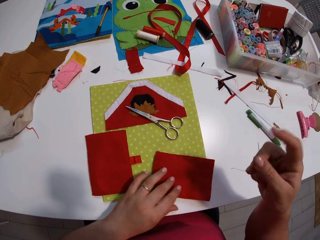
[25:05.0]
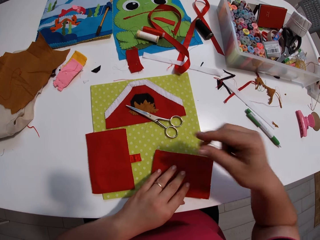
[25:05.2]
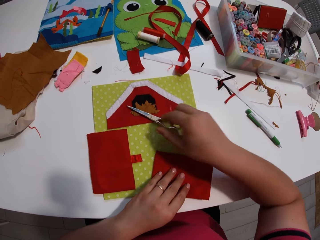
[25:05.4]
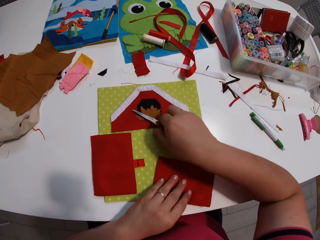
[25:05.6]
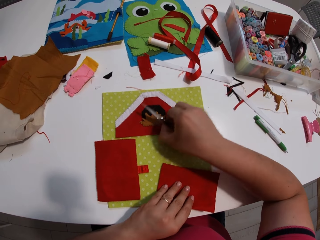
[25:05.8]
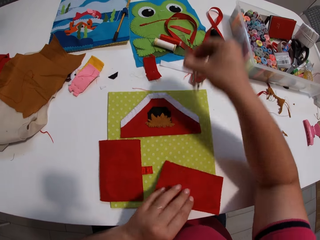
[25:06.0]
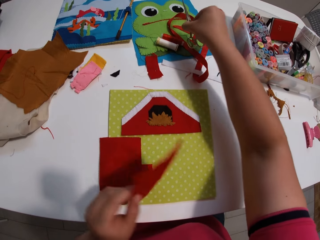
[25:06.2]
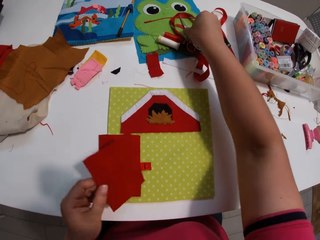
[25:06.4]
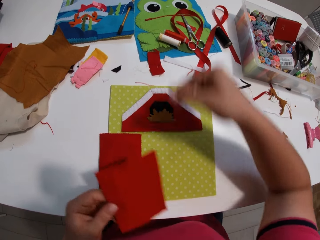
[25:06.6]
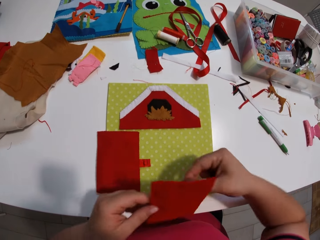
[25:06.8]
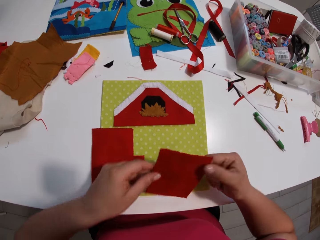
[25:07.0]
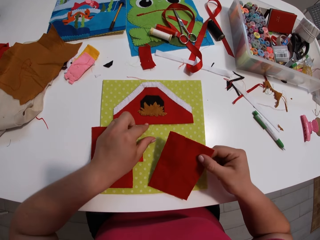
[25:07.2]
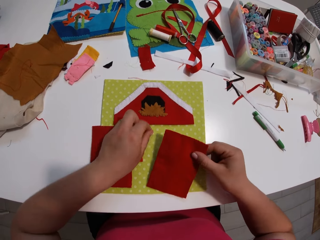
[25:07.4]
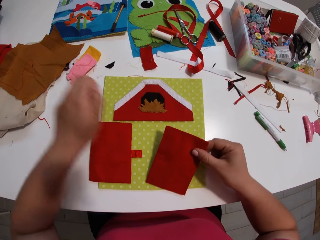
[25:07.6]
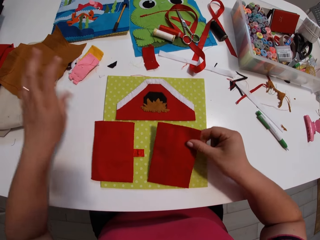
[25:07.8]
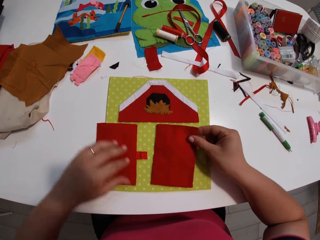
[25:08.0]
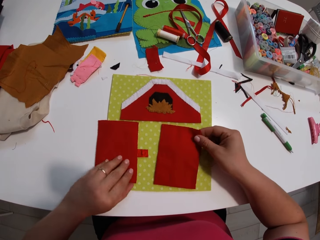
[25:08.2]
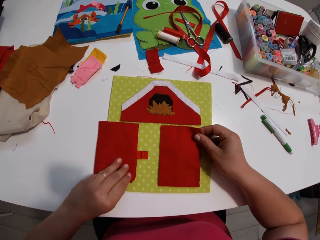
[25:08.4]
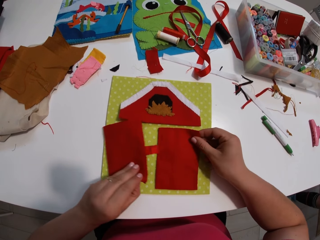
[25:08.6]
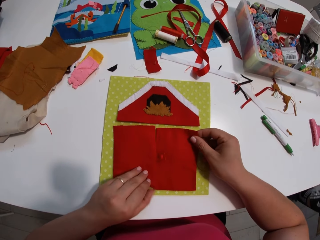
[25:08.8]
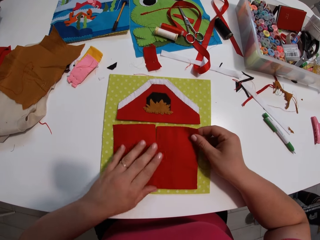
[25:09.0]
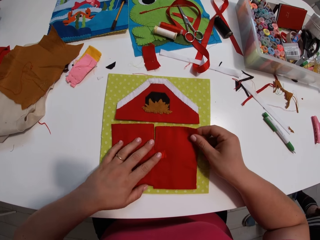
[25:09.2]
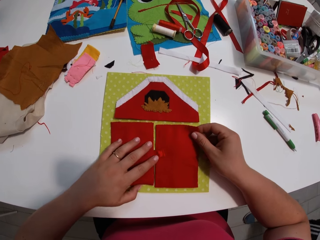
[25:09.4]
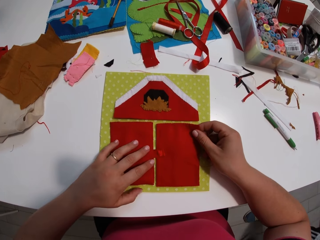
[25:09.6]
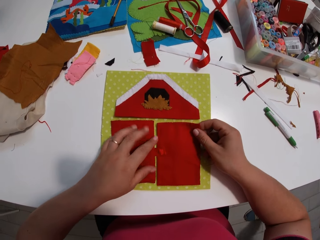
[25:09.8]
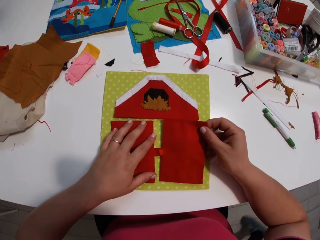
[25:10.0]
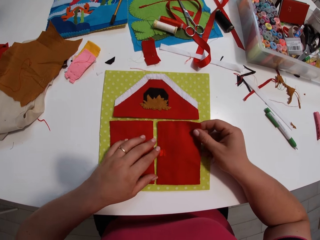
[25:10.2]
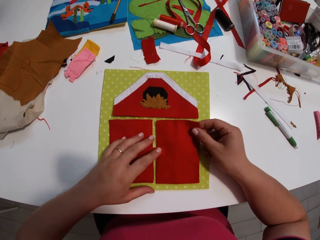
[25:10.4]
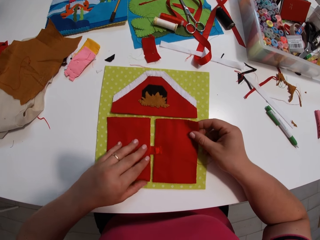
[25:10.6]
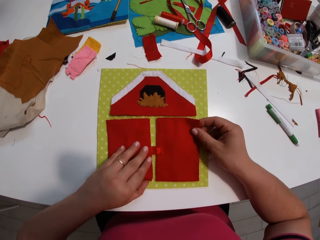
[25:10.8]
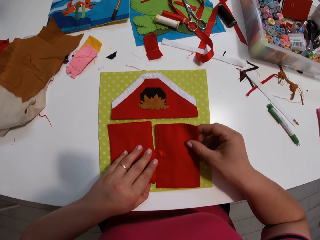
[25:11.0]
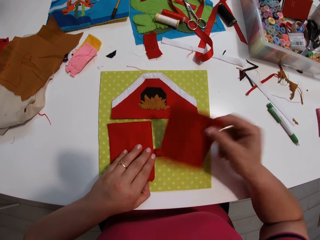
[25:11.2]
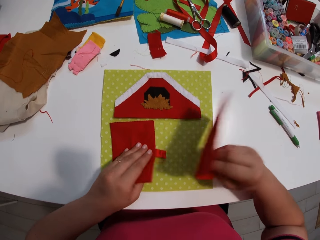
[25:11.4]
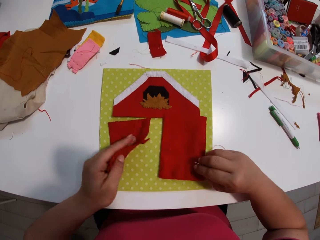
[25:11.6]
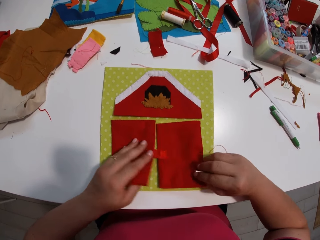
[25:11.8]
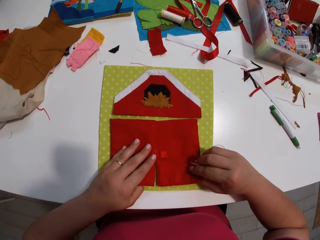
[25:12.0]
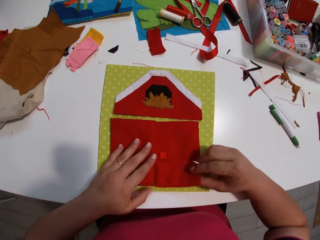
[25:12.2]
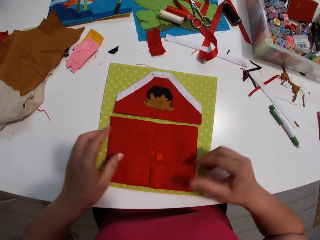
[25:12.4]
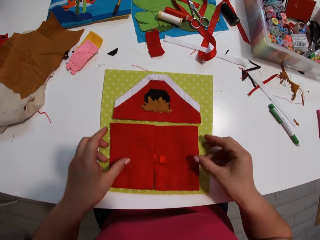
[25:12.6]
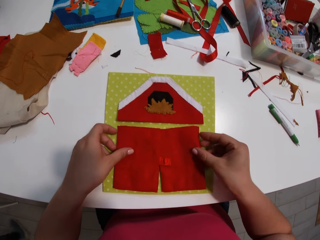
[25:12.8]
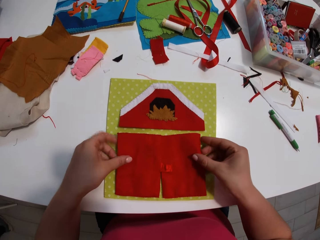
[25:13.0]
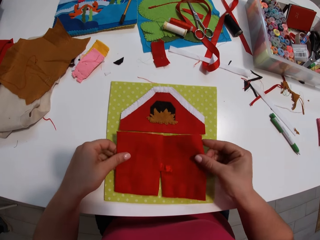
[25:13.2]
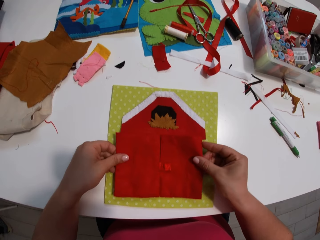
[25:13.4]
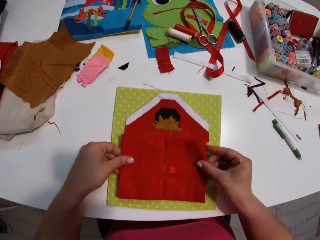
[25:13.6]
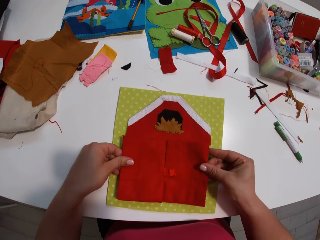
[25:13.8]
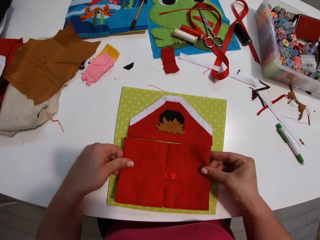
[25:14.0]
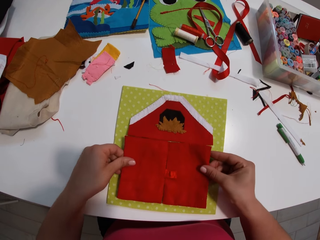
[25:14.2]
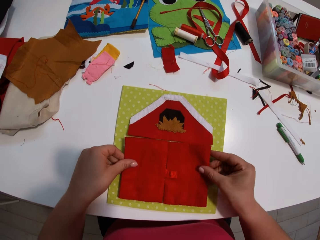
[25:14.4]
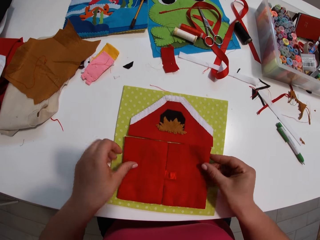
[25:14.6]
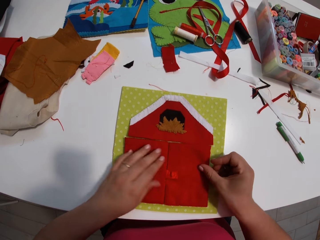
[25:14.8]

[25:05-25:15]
The camera wearer picks up the pair of scissors. They move the scissors. They pick up the piece of red cloth. They put the scissors on the table. They put the fabric on a hand craft base. They arrange the pieces of red cloth on the yellow cloth.

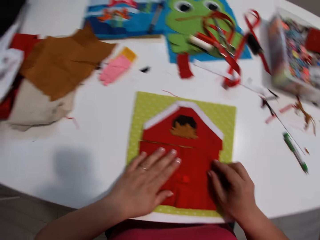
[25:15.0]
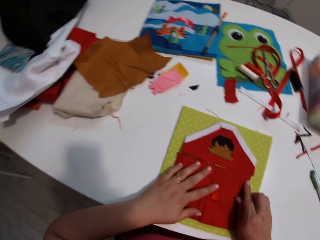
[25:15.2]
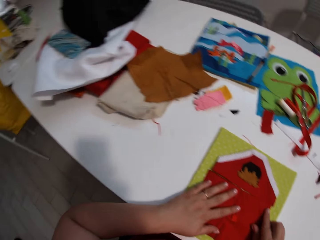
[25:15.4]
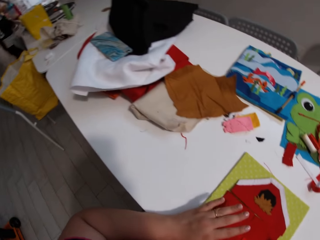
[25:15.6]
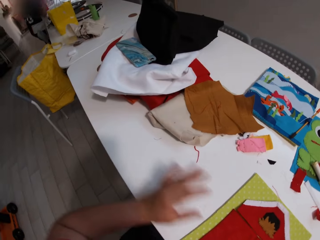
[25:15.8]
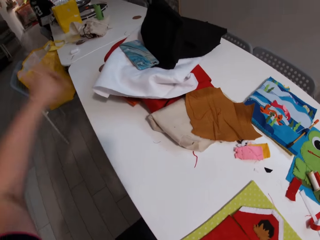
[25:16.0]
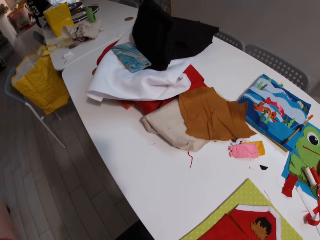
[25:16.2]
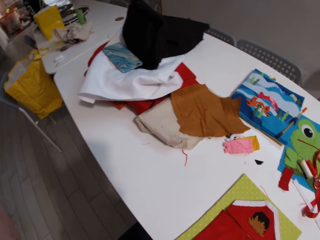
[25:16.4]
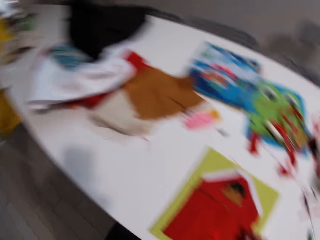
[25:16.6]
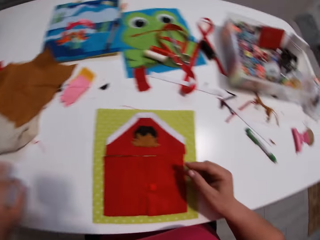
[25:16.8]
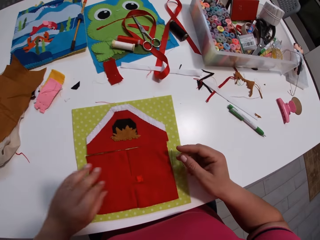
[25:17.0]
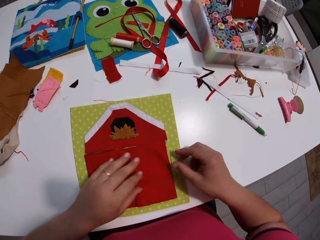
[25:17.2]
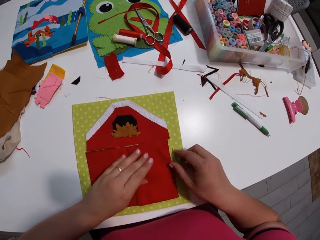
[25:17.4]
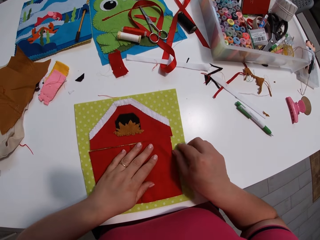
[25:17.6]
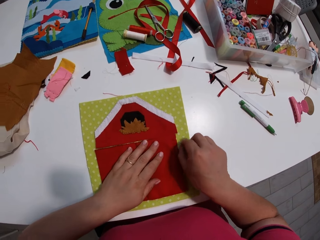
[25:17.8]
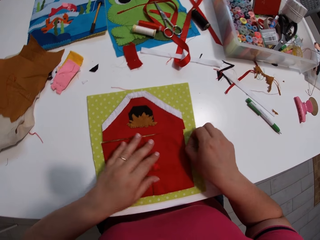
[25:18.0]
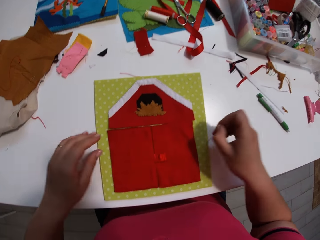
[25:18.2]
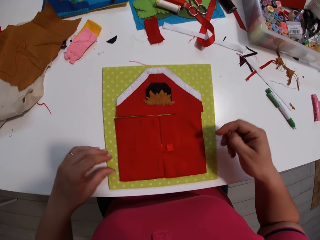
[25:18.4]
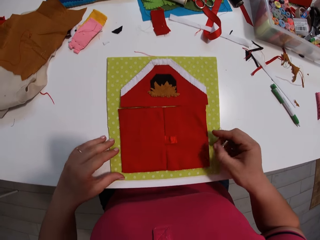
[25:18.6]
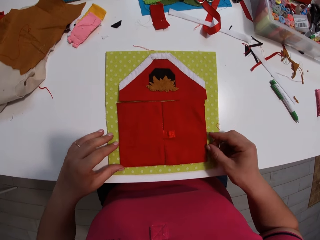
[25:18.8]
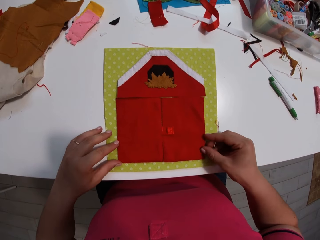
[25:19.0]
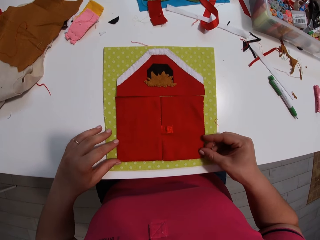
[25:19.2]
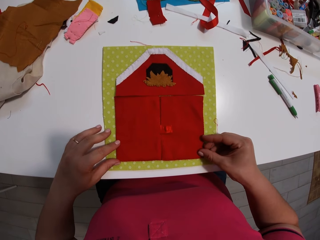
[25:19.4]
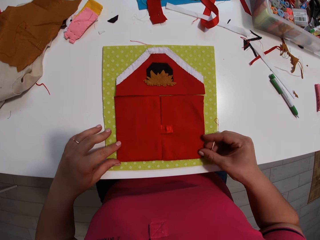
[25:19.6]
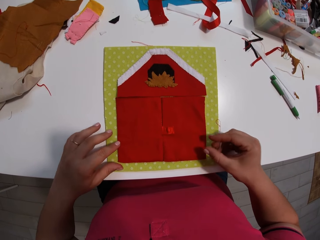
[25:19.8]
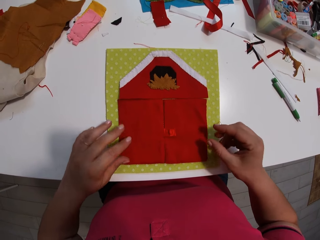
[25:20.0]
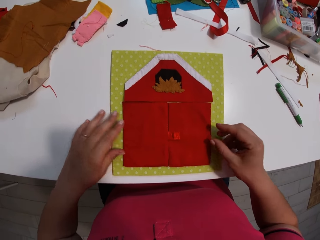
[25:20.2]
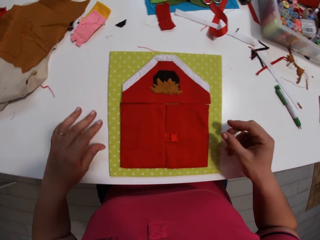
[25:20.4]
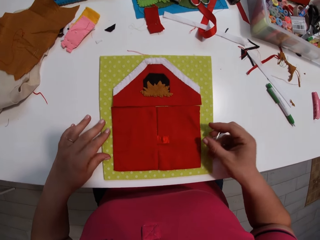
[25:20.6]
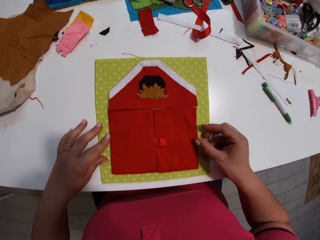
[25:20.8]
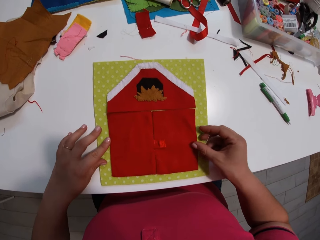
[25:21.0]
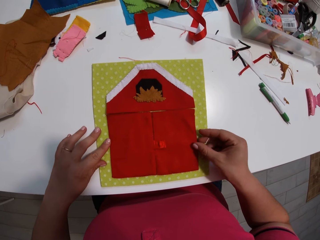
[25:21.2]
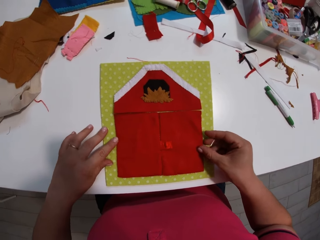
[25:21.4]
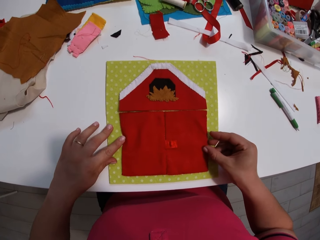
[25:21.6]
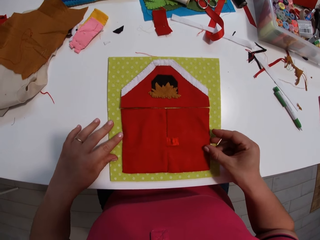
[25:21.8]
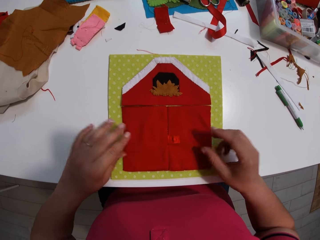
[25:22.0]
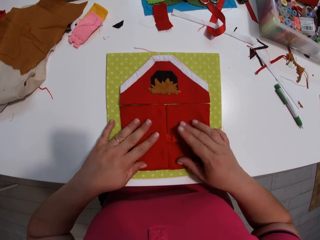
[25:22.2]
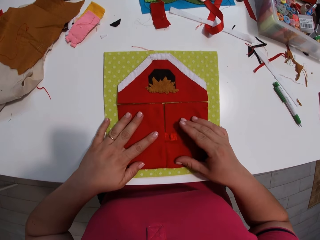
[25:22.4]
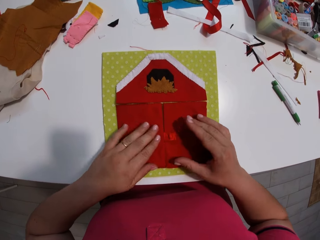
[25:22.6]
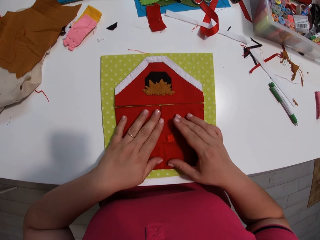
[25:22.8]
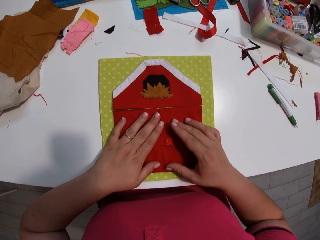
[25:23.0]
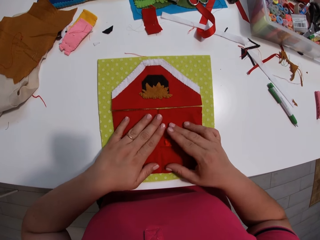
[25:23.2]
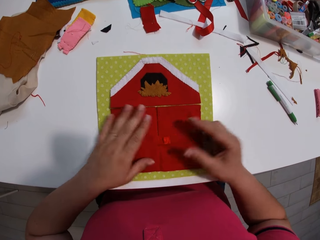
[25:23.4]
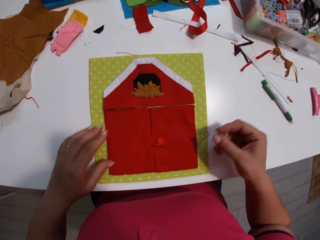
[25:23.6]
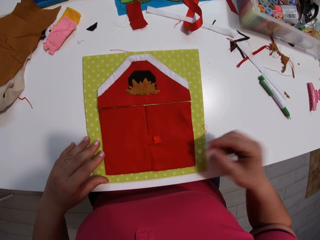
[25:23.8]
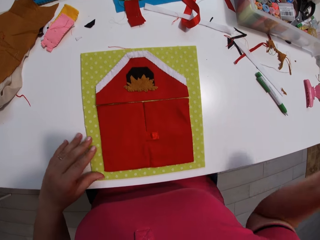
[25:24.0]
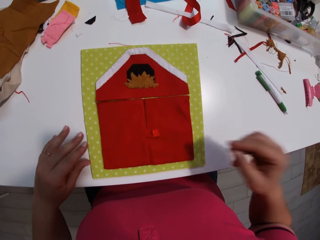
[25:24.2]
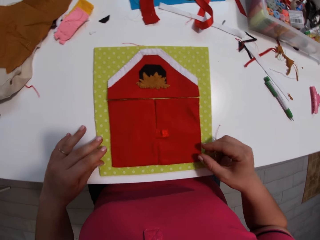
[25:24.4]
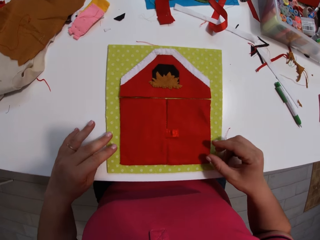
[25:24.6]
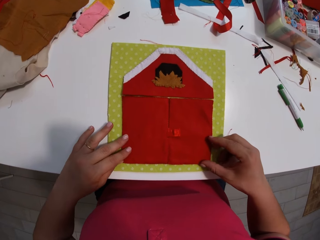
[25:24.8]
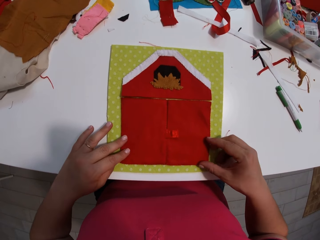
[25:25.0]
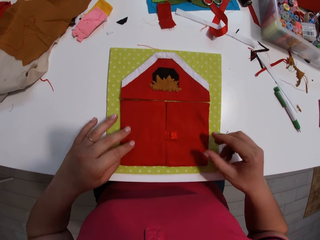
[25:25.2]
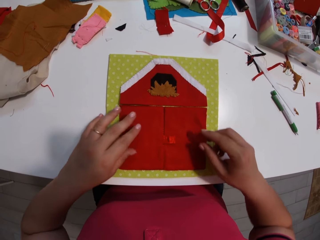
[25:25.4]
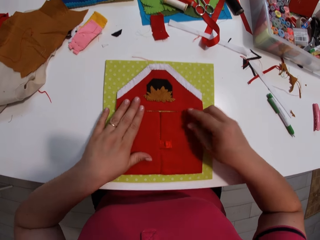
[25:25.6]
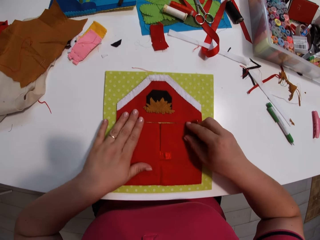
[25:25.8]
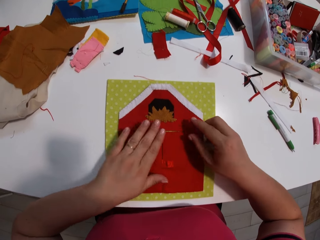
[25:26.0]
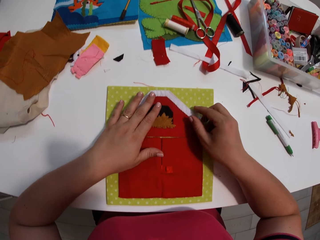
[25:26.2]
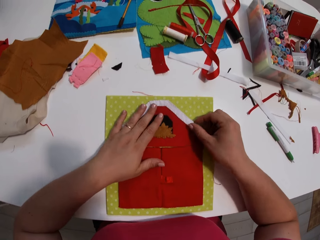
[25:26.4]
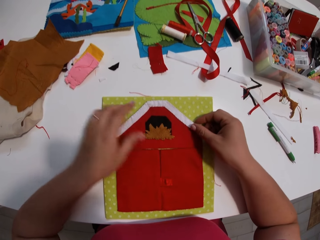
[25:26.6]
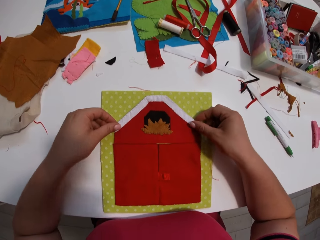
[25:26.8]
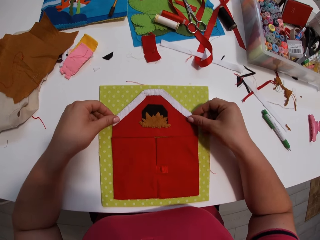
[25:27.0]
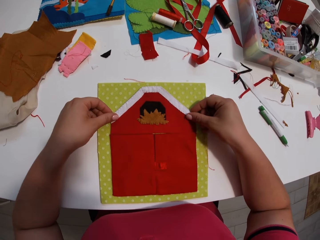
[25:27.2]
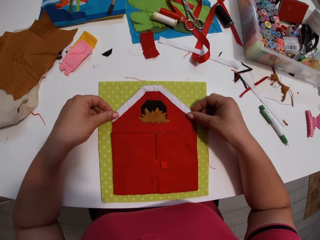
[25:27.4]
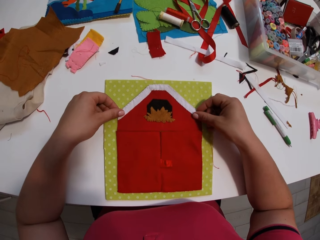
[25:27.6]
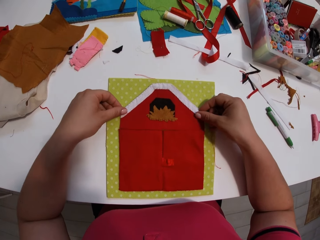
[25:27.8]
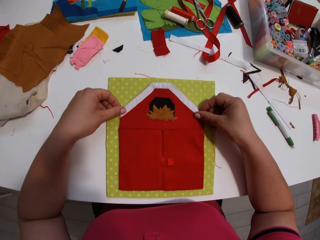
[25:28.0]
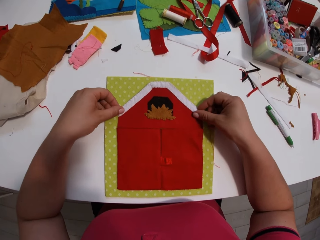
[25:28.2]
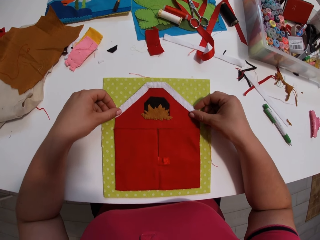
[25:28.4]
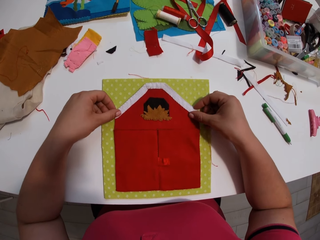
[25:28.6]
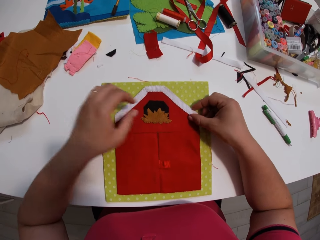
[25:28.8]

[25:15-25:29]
The camera wearer moves their hand from the piece of red cloth. They look around. They touch the piece of red cloth. They fit the fabric on a hand craft base. They arrange the pieces of red cloth.
